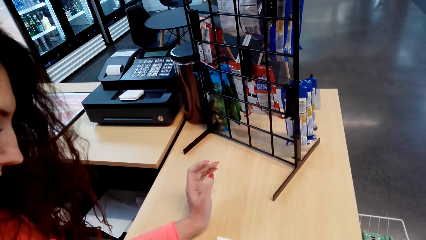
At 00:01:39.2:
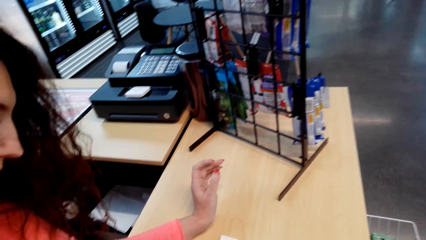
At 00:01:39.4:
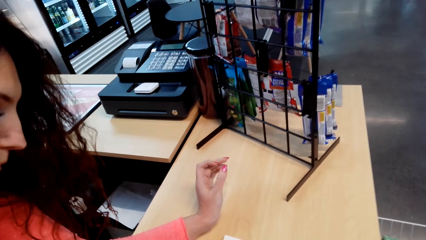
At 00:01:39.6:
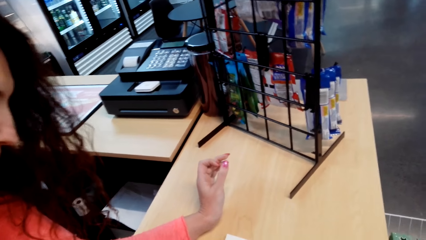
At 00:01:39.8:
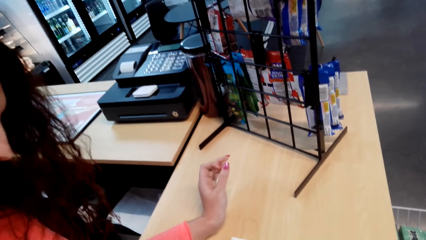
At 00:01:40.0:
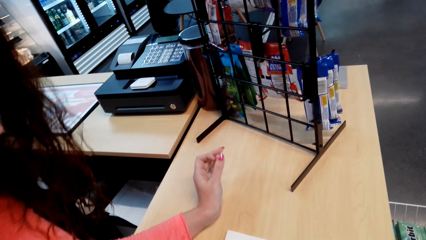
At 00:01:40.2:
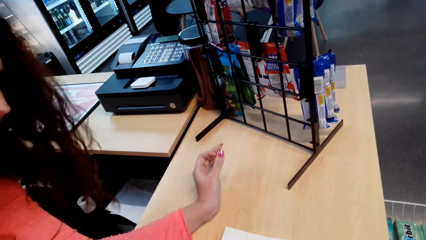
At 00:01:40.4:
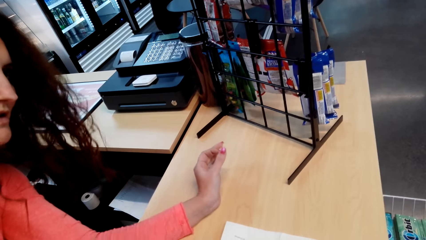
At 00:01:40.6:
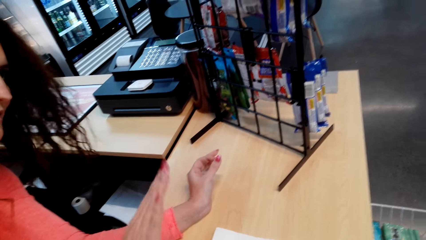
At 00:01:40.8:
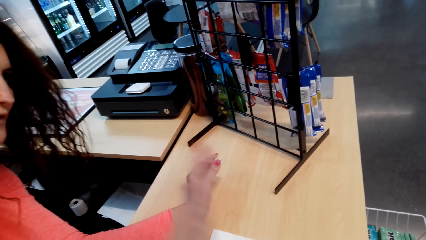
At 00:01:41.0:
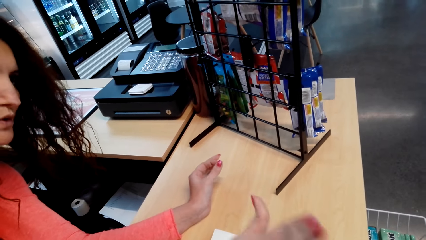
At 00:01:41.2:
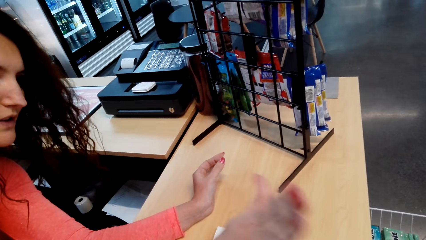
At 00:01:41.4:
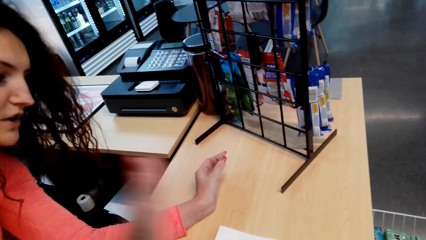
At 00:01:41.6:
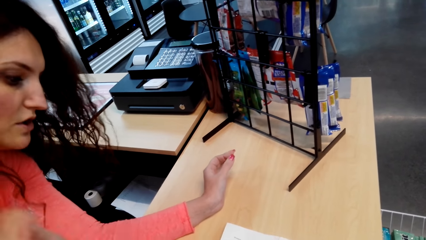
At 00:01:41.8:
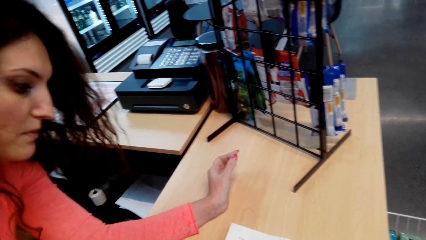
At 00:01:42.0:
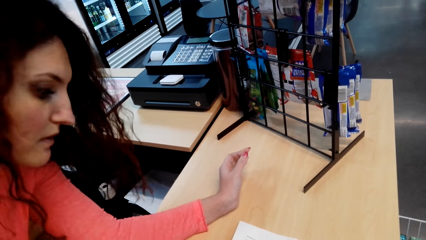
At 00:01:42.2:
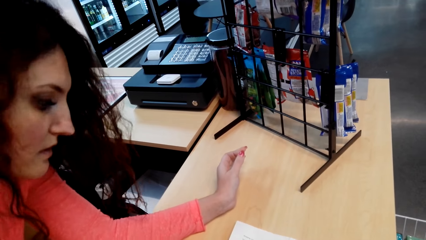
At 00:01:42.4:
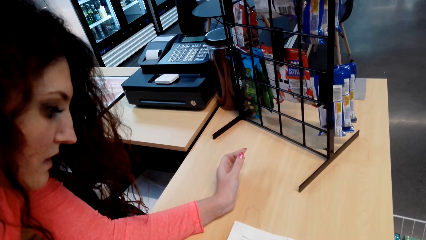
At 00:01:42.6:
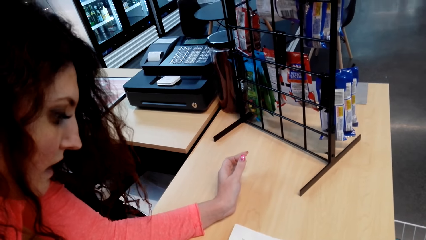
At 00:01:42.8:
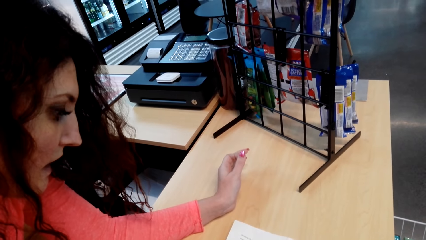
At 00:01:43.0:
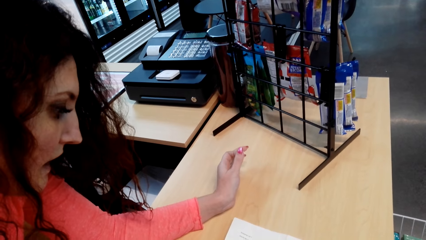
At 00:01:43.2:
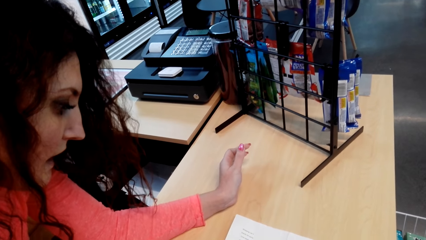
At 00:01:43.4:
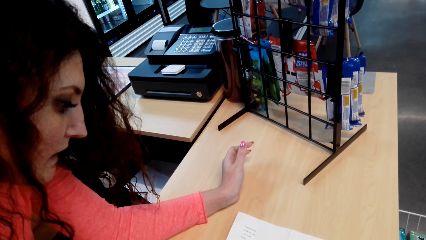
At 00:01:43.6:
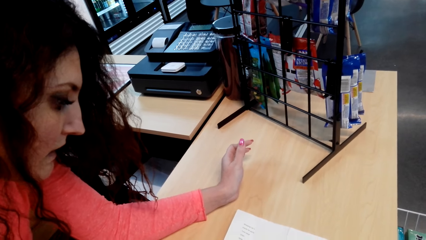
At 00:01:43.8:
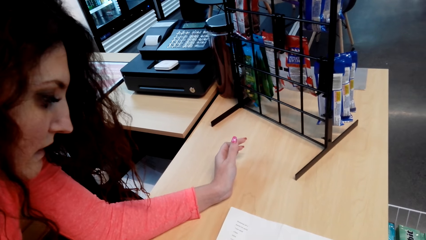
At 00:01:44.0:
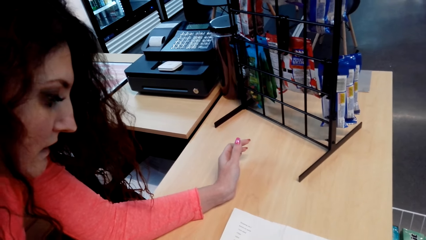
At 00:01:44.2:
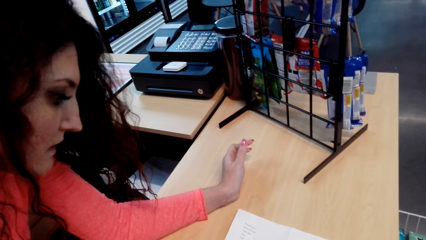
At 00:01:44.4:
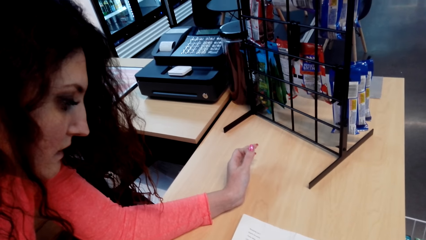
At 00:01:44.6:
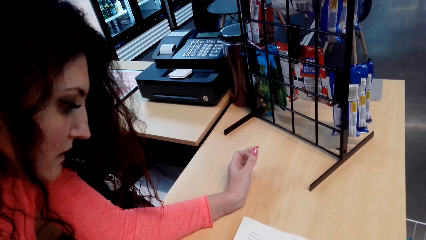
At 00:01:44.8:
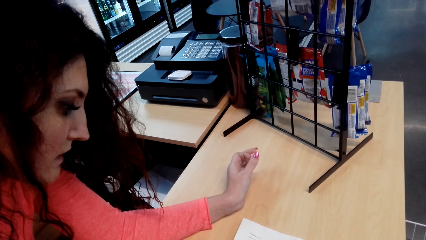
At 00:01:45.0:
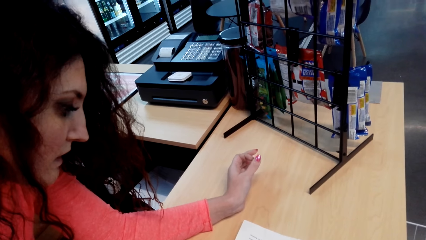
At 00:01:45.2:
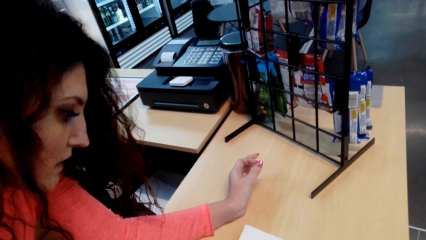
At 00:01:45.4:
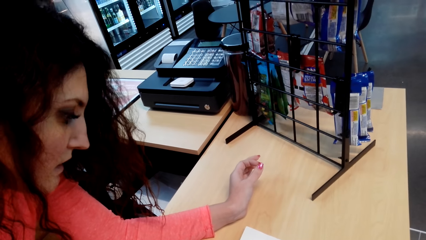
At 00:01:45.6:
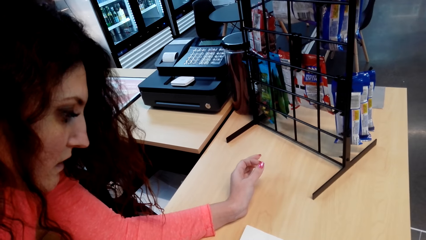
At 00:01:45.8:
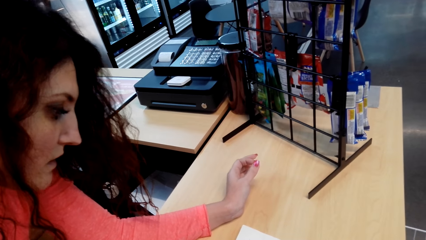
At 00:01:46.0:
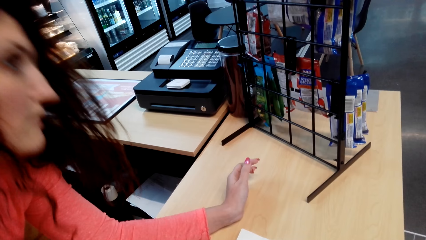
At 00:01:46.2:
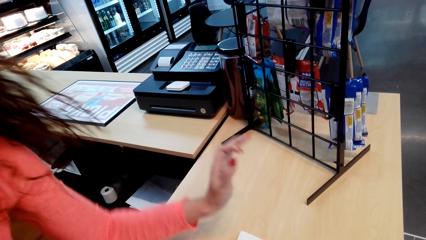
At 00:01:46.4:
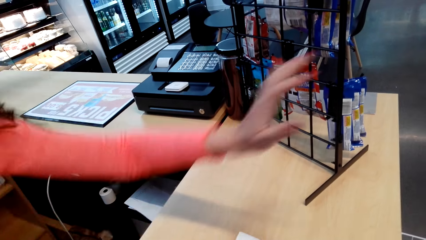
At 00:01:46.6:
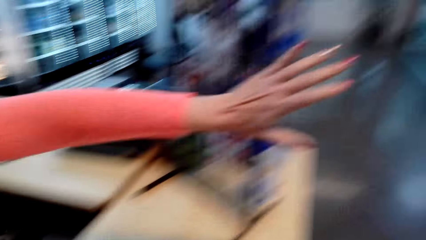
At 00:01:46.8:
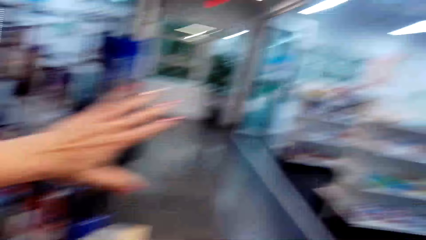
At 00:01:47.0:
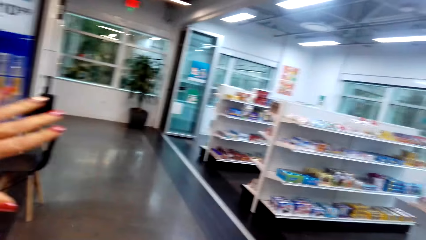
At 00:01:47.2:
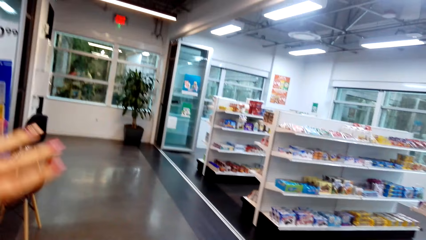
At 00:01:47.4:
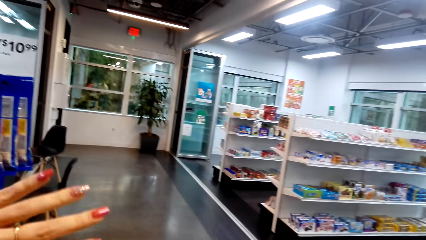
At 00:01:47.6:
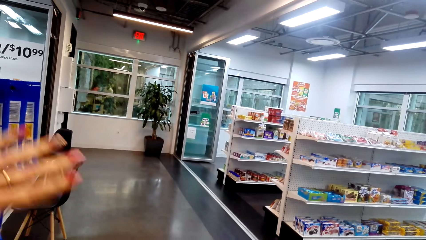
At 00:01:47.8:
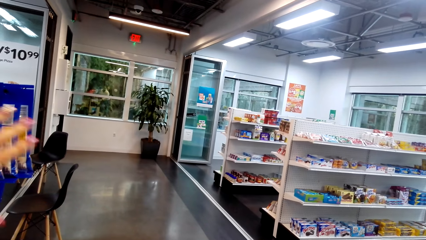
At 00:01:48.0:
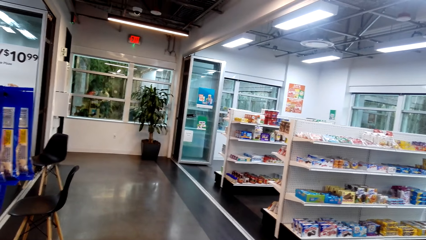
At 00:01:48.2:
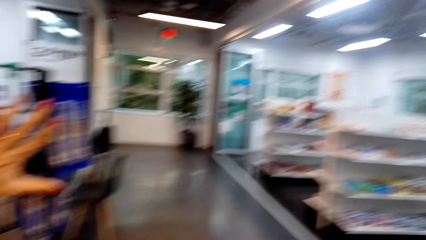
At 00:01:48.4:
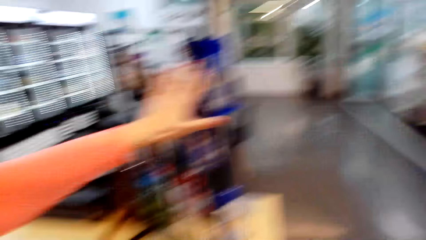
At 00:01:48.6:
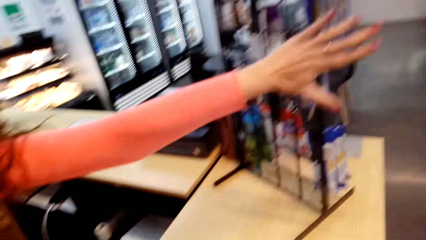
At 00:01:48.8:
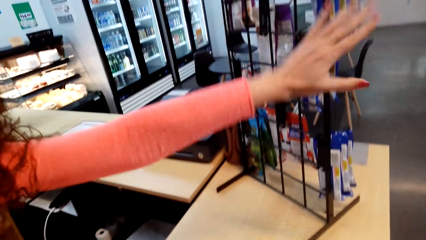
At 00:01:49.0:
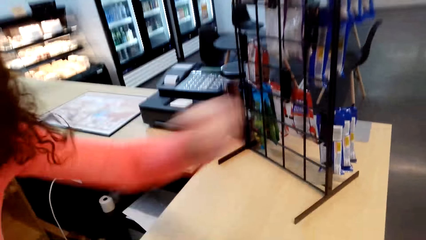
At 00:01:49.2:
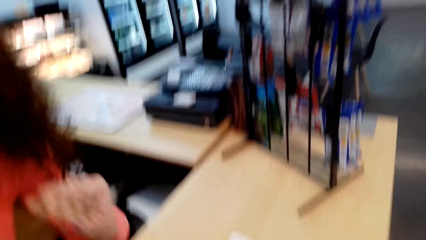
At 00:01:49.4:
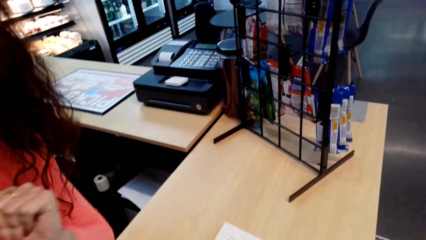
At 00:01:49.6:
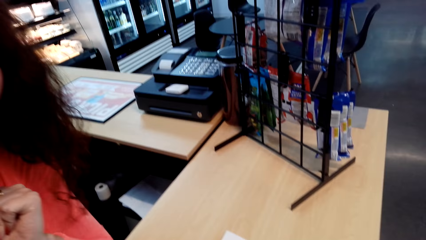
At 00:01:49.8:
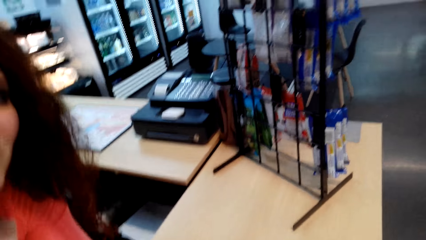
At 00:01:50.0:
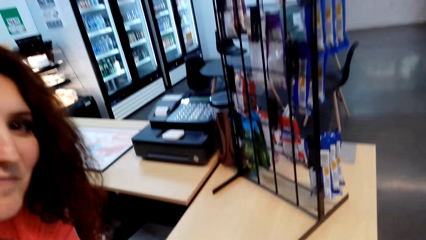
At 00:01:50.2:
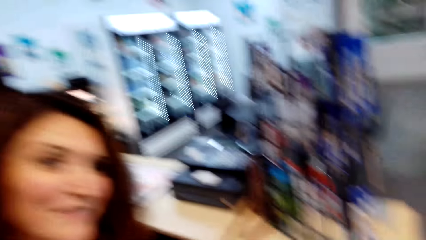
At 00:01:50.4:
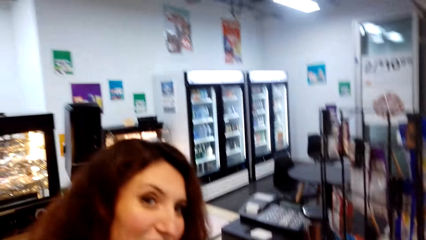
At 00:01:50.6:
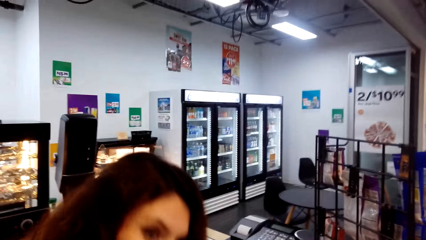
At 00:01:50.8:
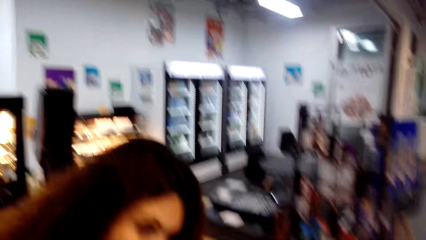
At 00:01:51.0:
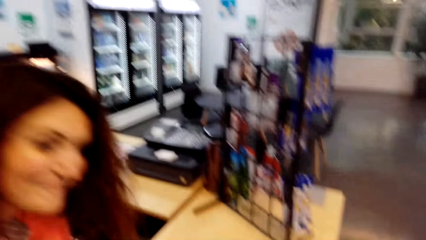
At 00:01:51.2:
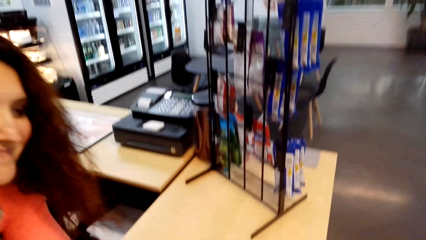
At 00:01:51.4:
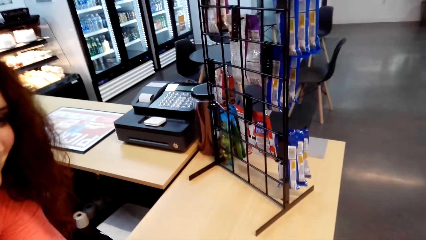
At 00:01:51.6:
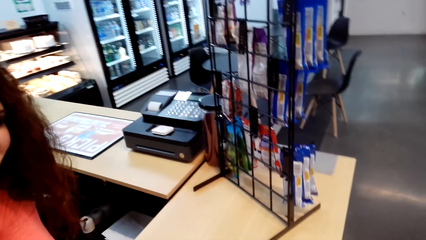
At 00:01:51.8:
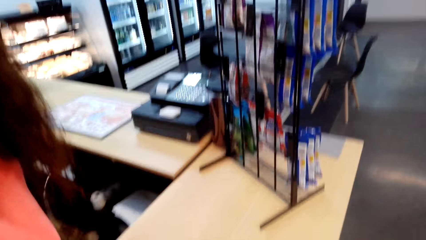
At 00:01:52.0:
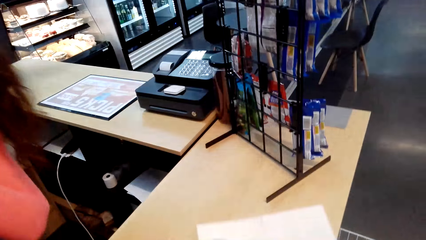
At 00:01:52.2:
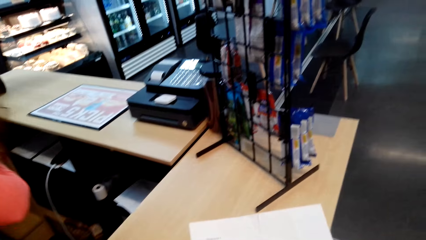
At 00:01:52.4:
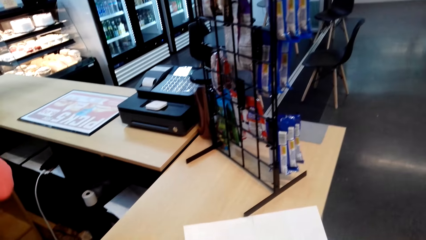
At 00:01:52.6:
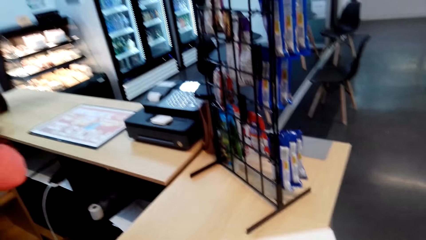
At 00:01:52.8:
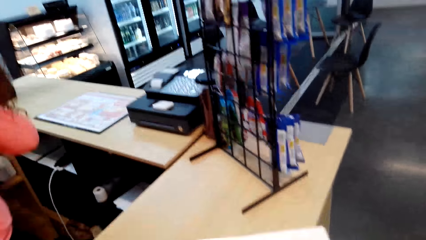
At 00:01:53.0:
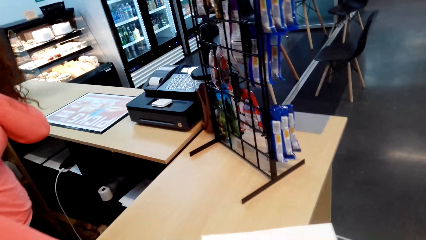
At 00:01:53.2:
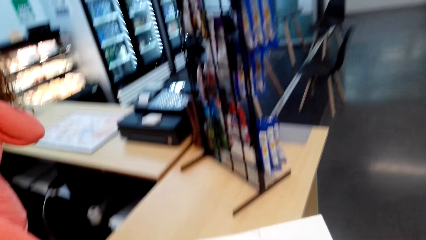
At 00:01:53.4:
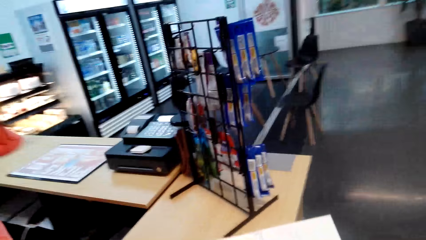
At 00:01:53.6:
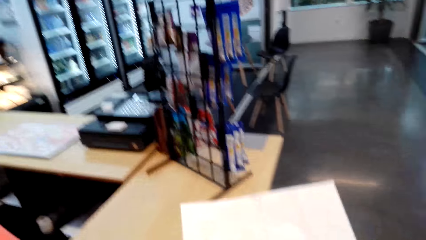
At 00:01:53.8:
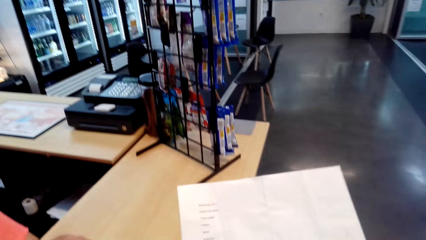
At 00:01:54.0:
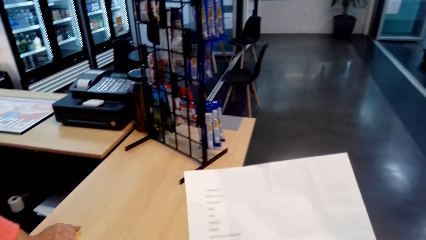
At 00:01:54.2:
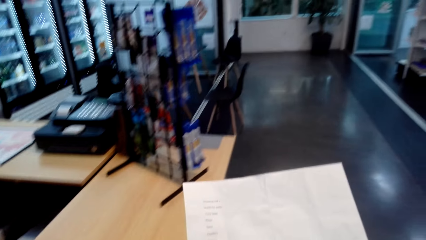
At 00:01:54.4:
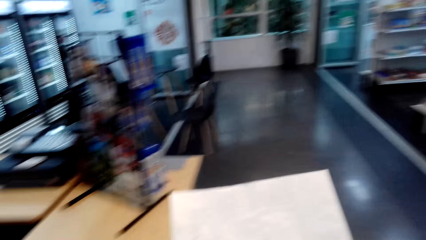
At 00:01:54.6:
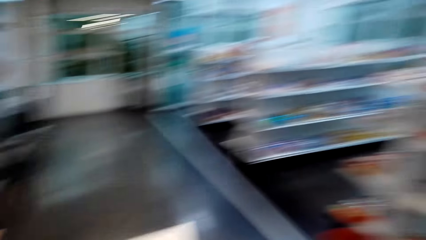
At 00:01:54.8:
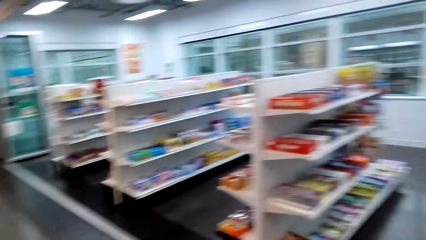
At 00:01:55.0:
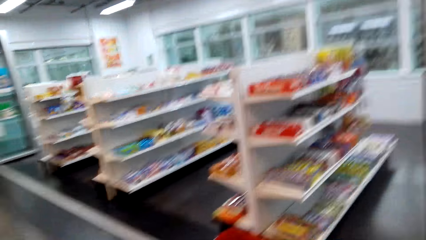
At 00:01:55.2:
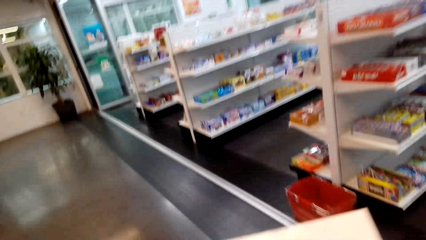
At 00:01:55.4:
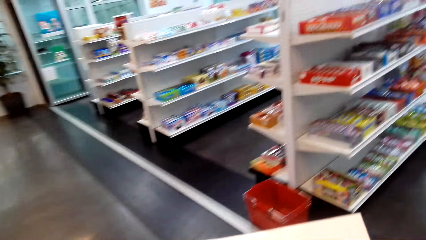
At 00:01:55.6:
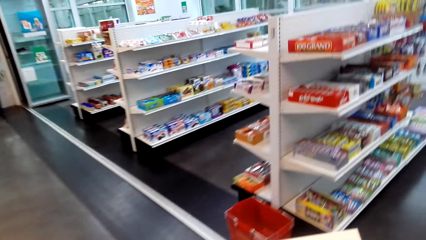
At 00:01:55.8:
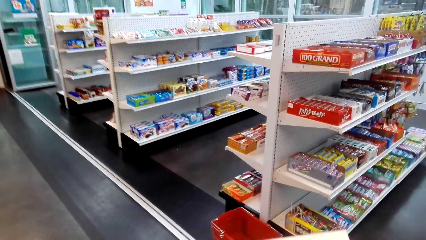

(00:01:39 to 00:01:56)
The cashier puts the left hand on the counter, gestures using the right hand, views the paper on the counter, and gestures using the left hand. The camera wearer lifts the paper from the counter.
